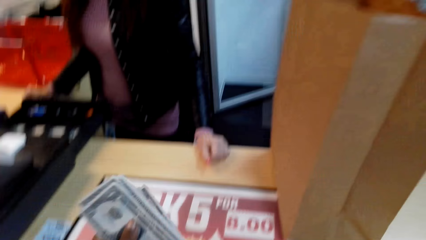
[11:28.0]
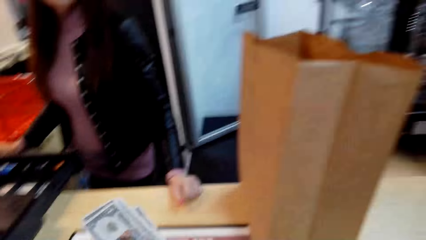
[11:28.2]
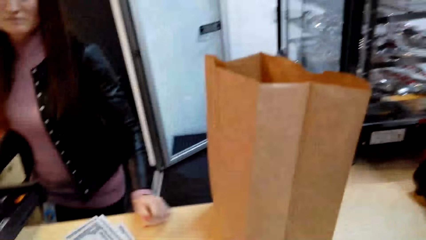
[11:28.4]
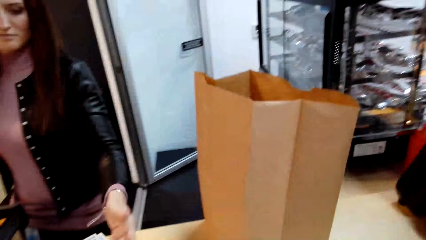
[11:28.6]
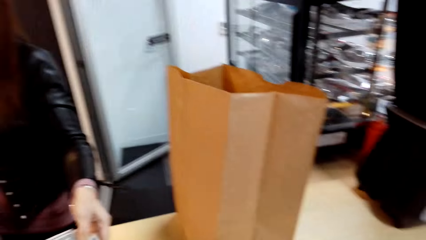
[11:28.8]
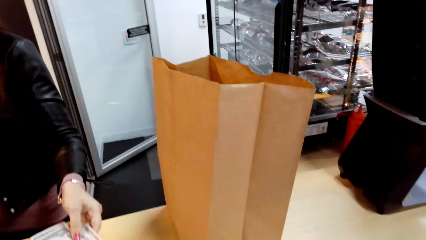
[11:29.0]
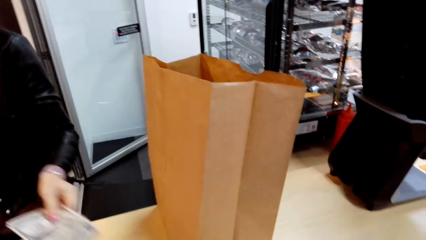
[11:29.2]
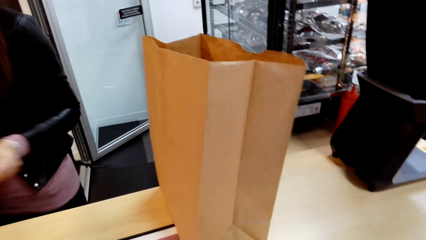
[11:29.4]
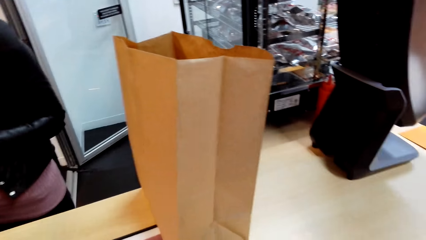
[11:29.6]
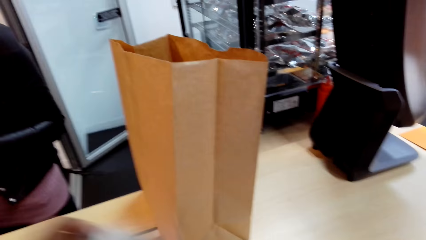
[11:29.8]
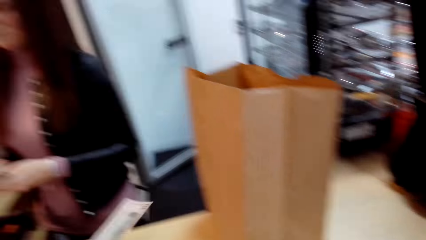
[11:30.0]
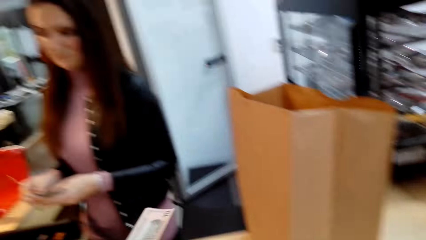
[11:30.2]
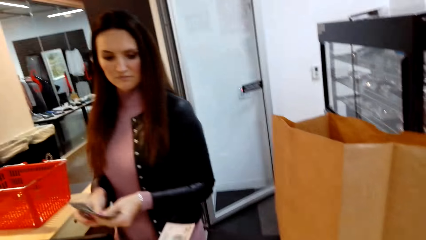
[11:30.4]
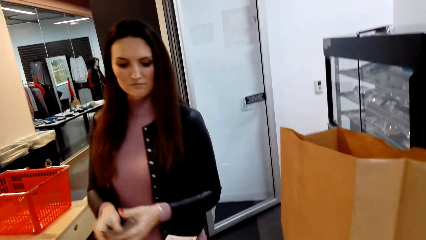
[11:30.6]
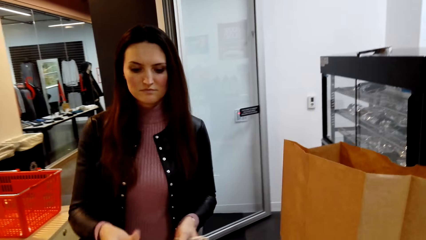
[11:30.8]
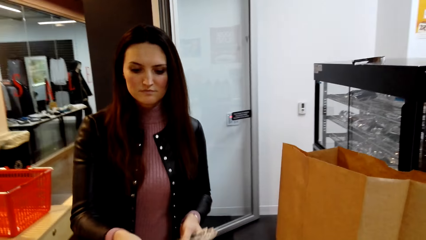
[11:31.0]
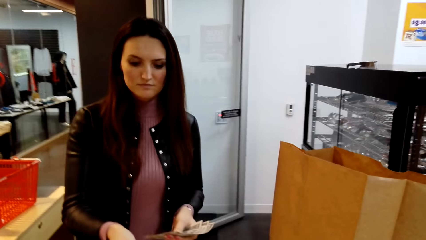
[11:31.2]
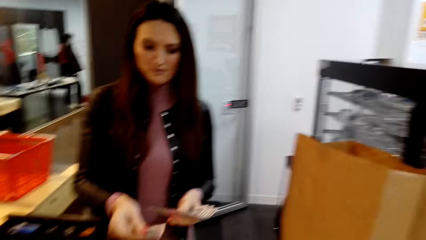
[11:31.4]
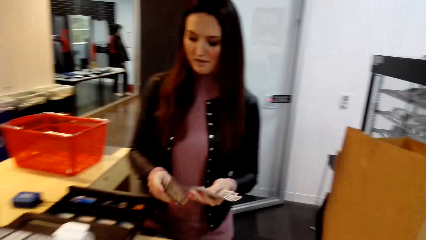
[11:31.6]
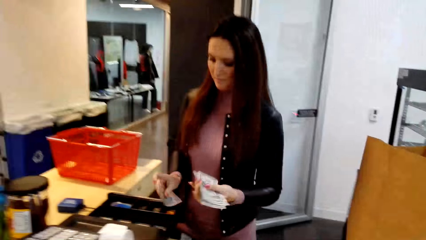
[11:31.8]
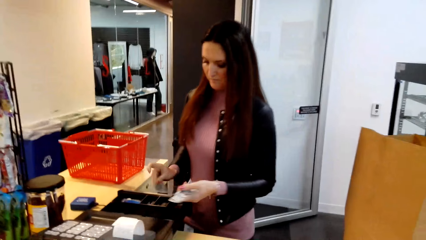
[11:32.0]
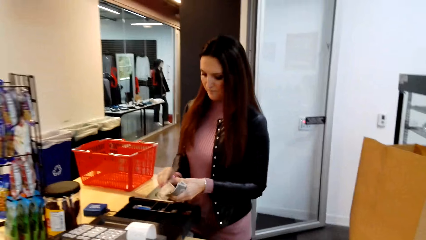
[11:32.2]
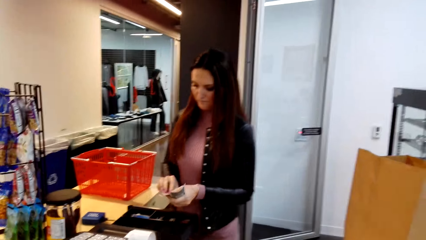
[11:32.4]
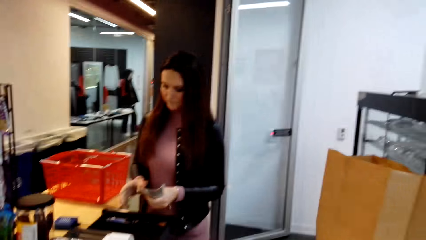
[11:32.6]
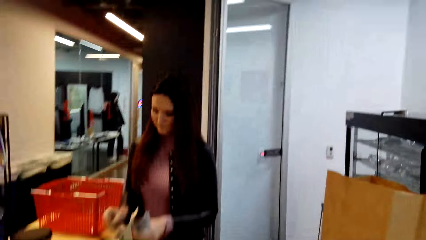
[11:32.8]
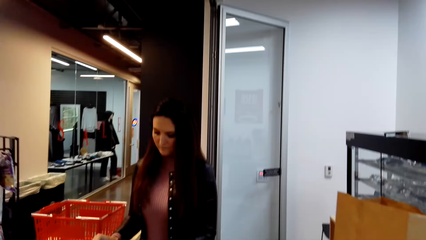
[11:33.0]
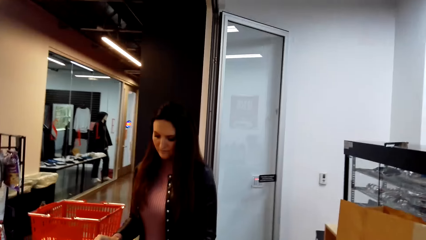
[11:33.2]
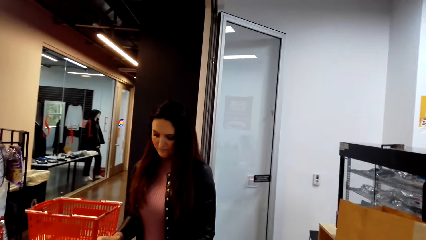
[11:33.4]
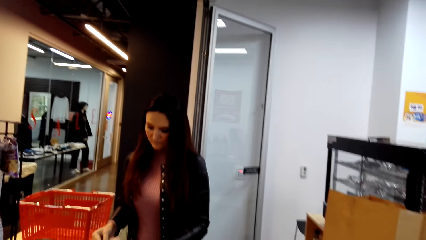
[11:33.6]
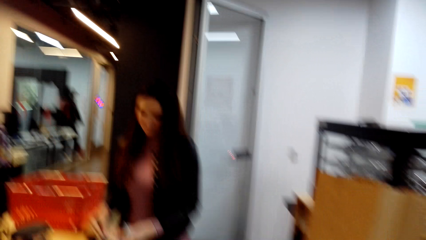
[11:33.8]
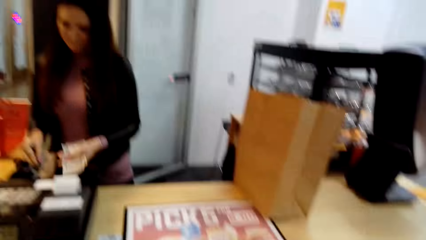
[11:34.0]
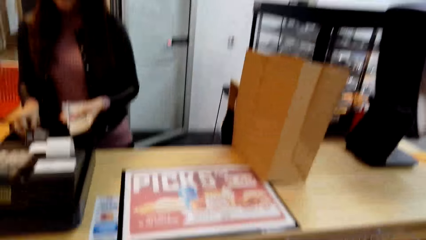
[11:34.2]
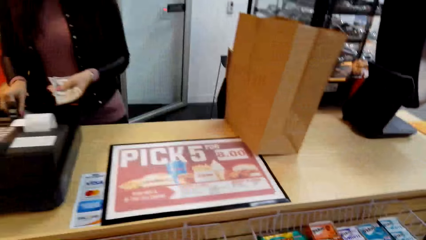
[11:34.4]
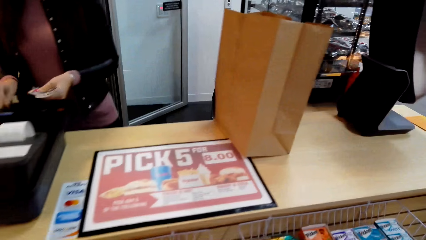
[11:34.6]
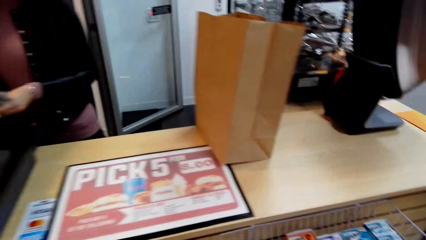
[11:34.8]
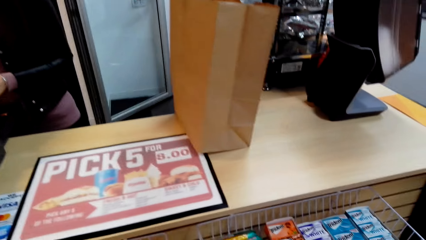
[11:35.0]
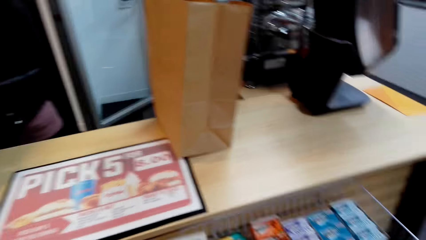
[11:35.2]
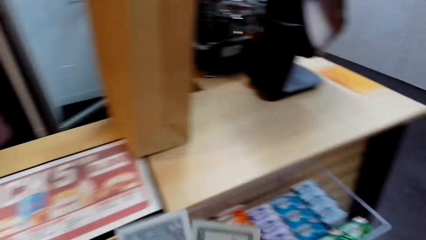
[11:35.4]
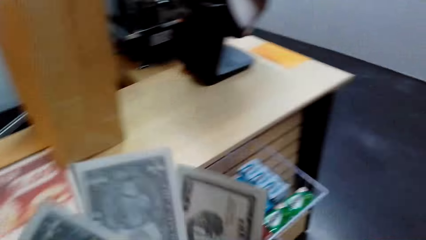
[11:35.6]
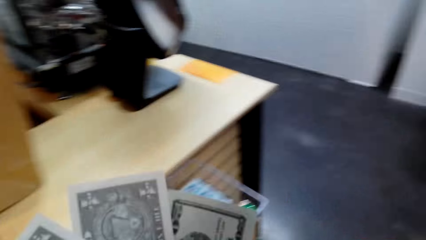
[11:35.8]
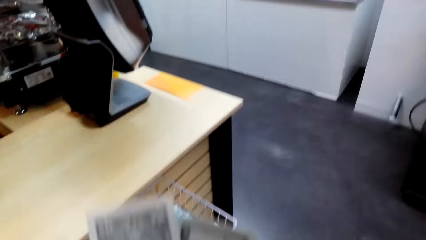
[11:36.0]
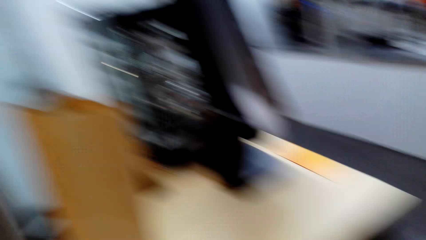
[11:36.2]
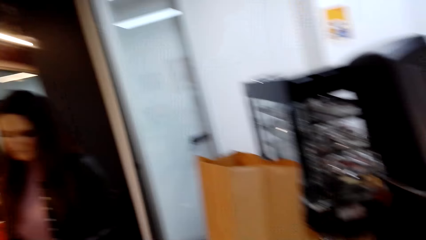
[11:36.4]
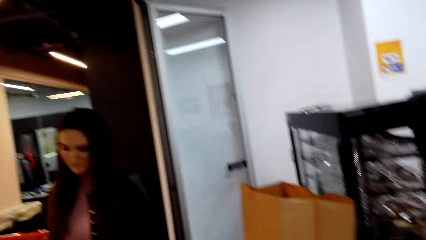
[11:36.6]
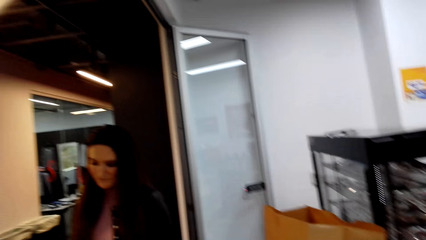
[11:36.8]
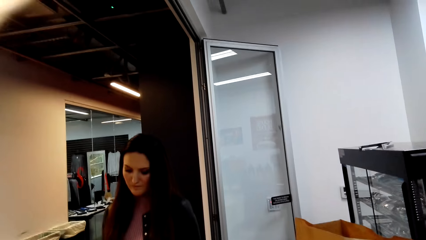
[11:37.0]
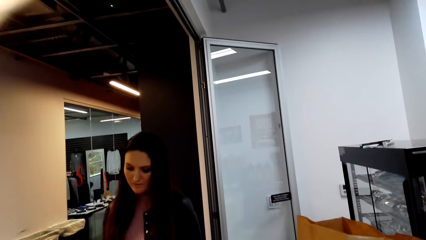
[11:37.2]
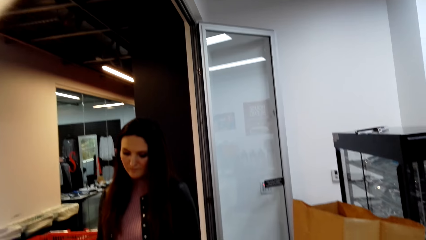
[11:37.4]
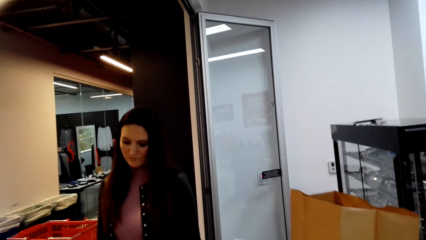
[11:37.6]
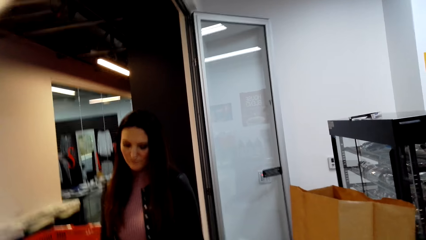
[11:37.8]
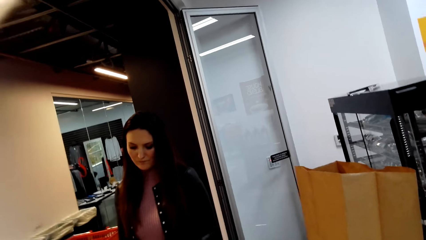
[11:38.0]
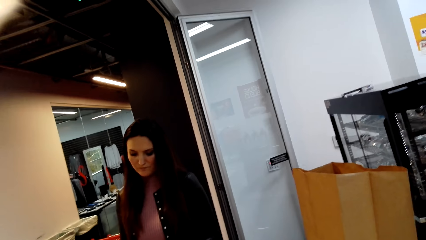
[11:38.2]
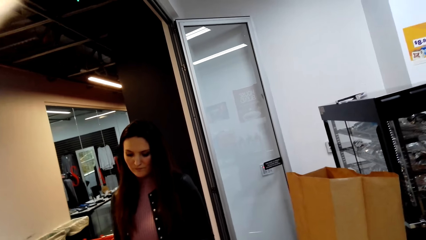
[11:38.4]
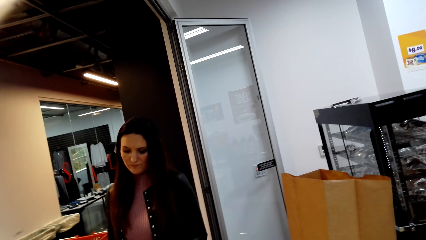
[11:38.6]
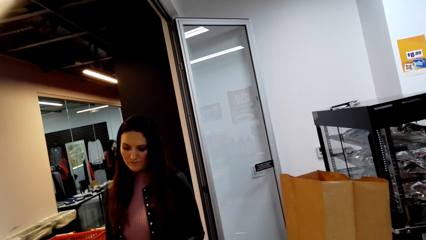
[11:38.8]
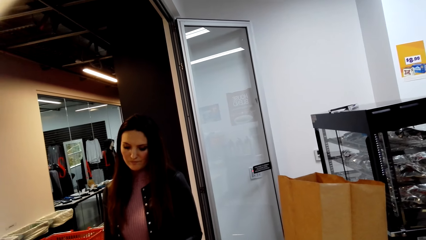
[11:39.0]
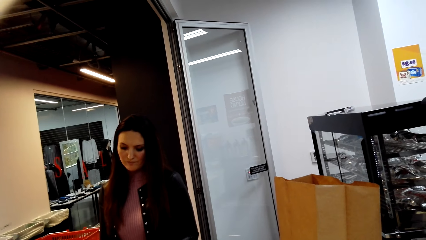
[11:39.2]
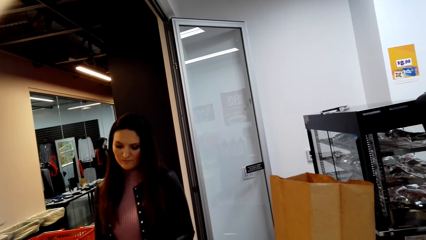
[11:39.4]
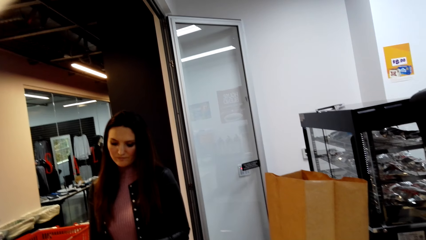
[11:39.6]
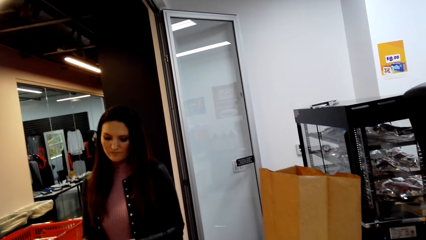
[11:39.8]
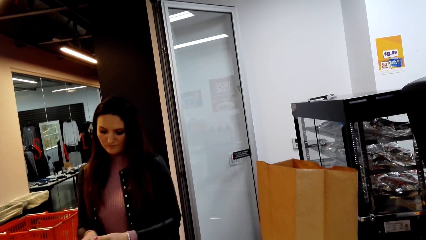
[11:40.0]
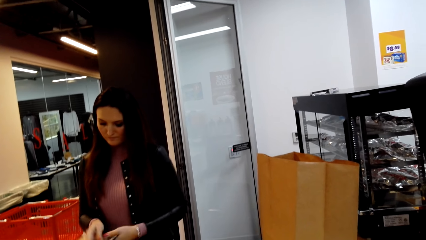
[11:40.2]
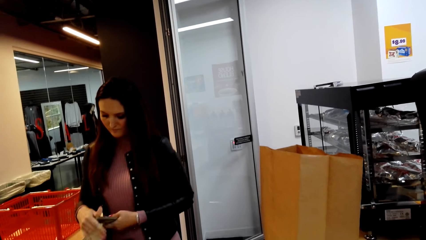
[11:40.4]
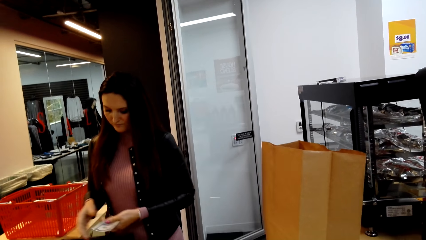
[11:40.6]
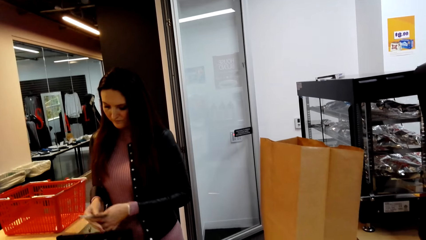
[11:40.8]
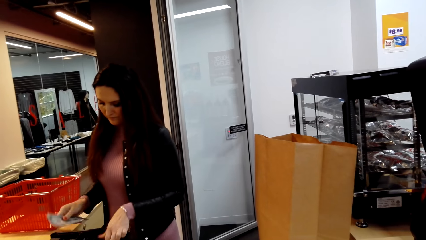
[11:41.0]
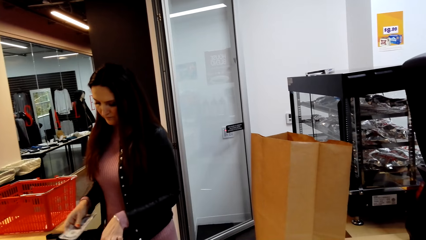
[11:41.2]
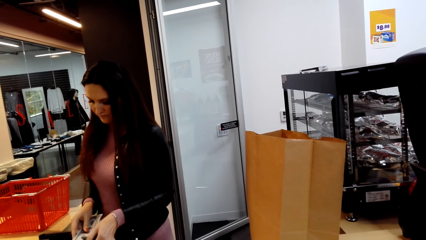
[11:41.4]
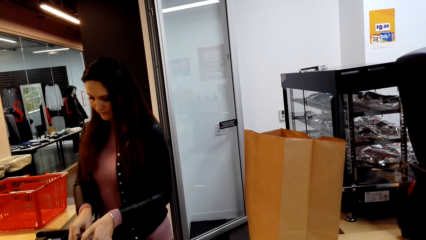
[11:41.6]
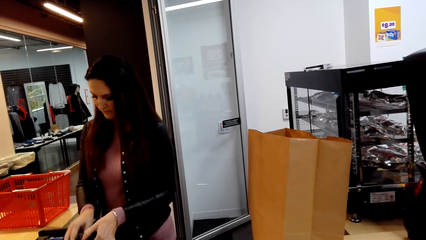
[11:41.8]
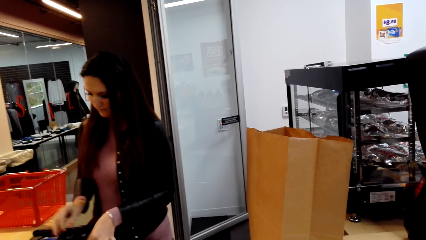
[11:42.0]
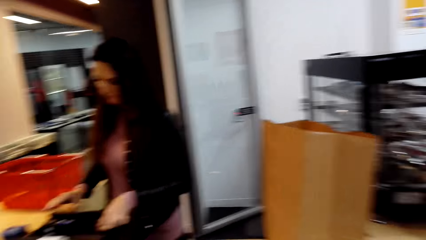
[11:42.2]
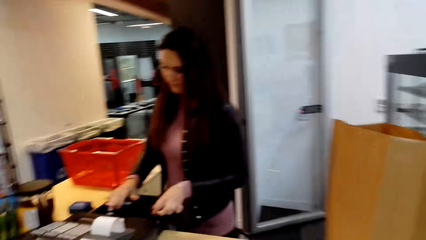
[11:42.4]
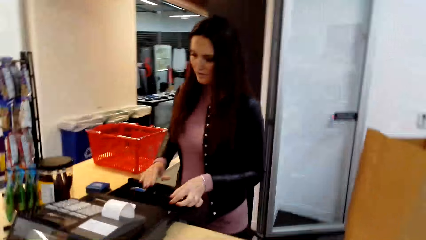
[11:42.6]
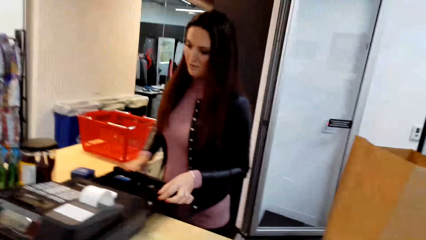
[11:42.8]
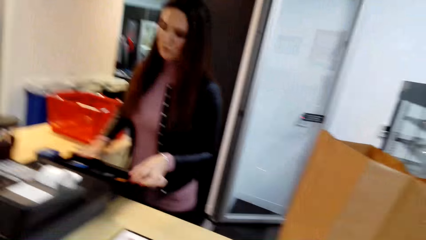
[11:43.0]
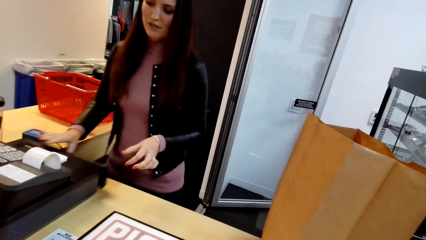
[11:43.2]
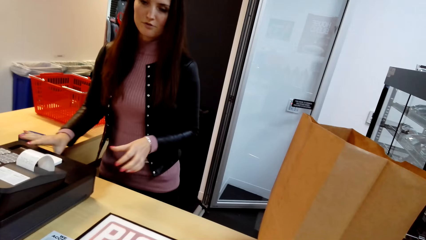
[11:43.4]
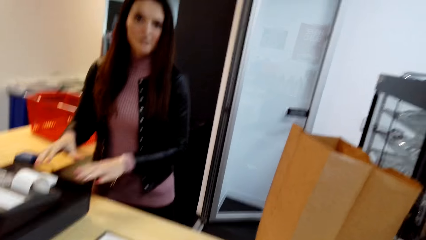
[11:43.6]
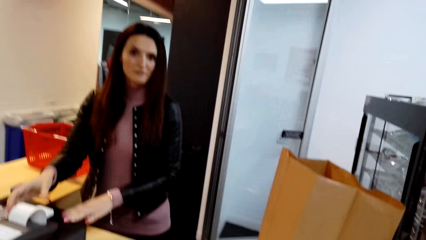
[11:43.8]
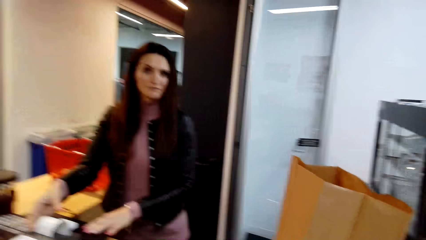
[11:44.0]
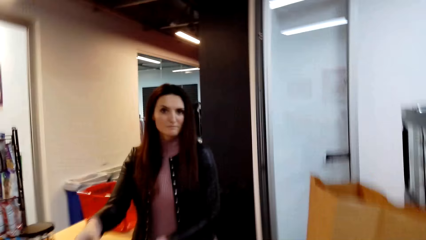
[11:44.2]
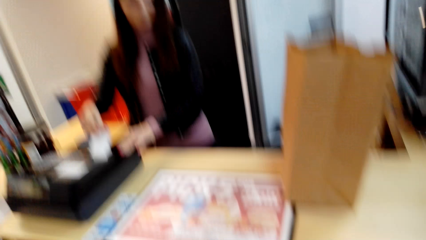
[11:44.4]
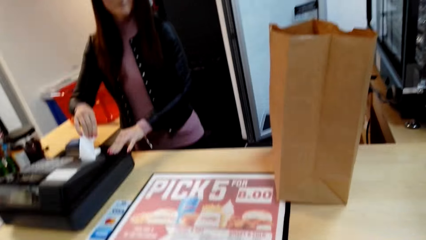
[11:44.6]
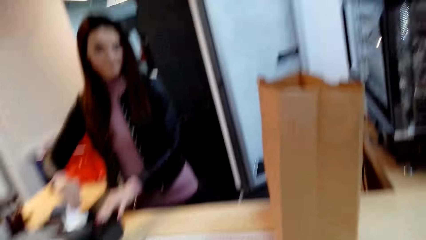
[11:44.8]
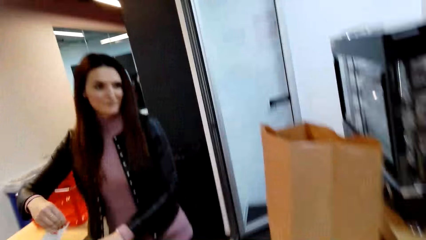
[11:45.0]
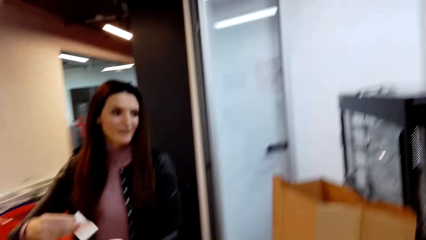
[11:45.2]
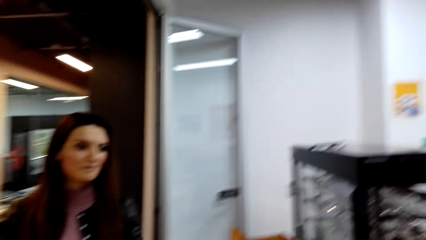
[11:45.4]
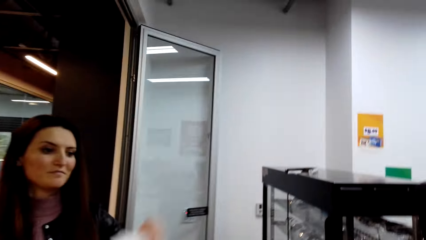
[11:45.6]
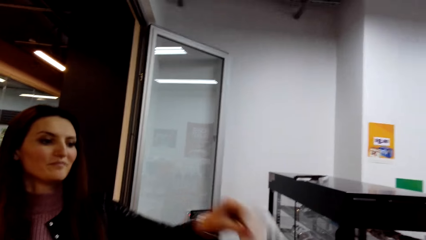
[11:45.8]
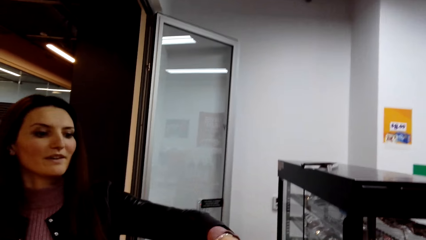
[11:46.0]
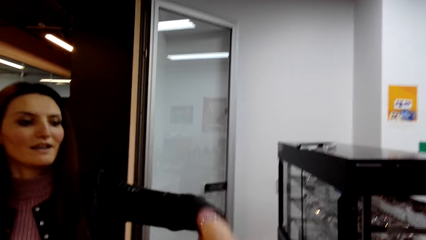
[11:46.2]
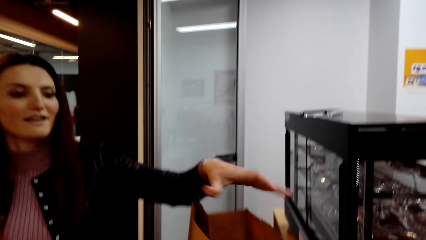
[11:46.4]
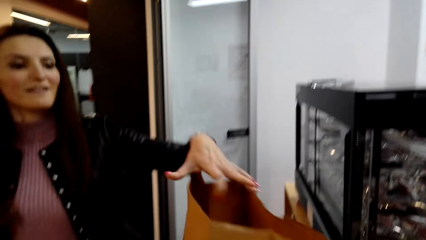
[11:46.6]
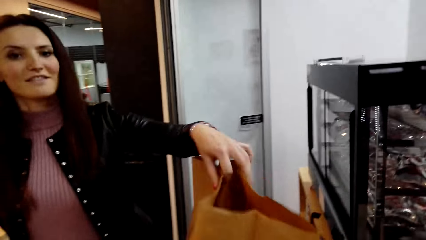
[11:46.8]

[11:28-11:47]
A cashier picks money from the camera wearer. The camera wearer hands the cash to the cashier. They hold the cash. The cashier places the money in the drawer and closes the drawer.
